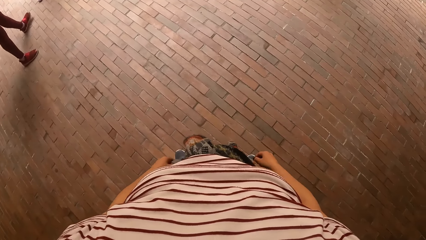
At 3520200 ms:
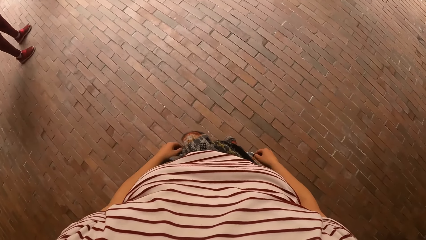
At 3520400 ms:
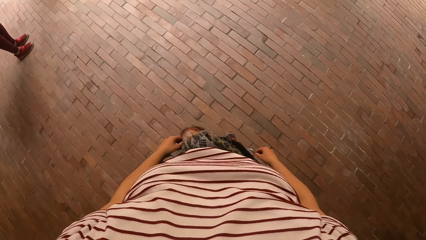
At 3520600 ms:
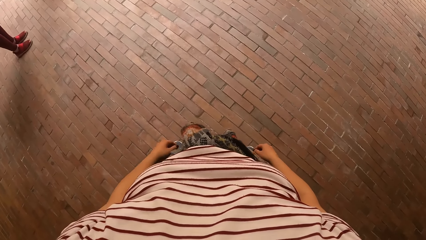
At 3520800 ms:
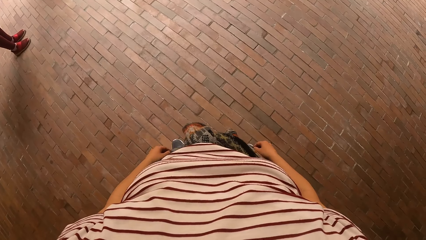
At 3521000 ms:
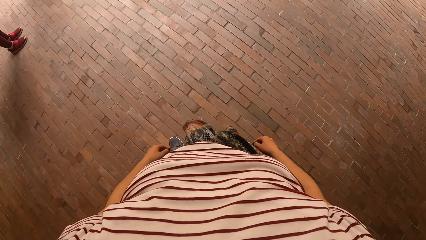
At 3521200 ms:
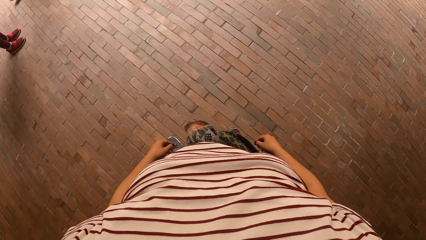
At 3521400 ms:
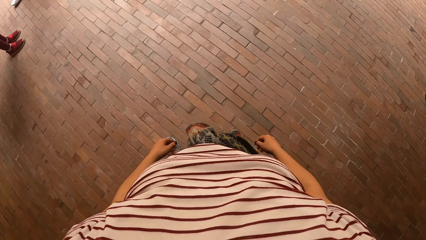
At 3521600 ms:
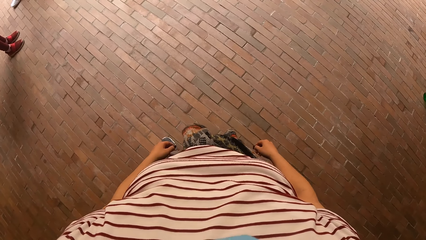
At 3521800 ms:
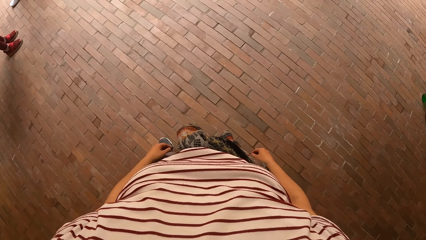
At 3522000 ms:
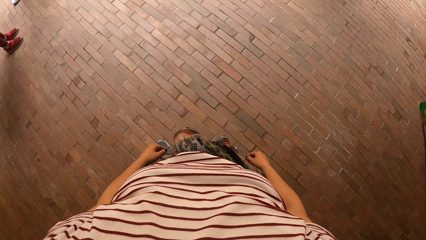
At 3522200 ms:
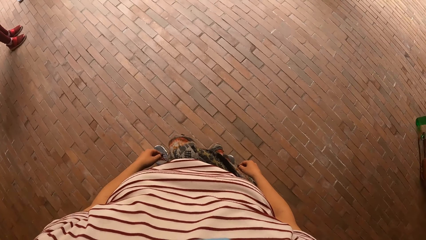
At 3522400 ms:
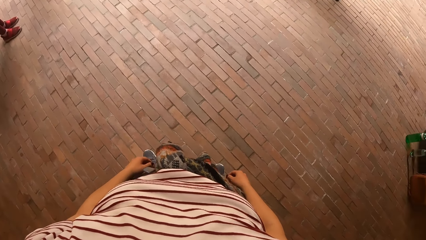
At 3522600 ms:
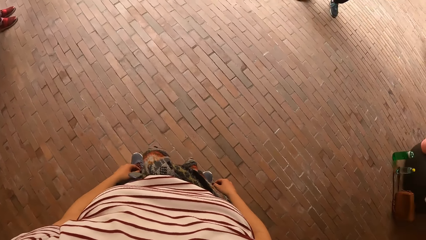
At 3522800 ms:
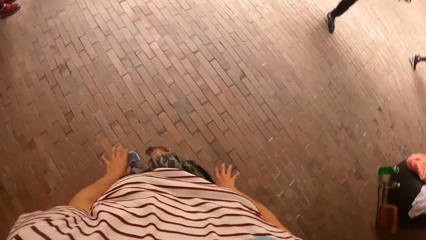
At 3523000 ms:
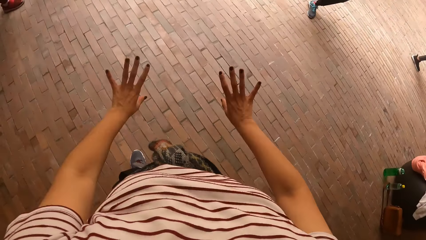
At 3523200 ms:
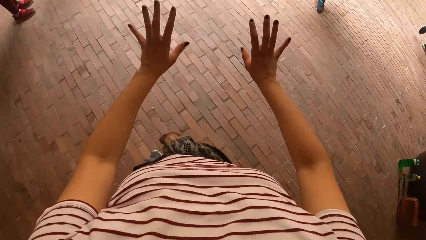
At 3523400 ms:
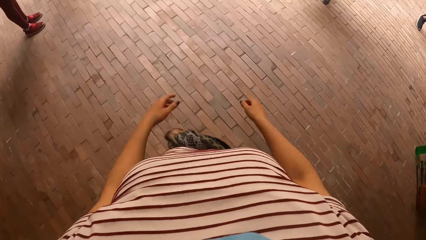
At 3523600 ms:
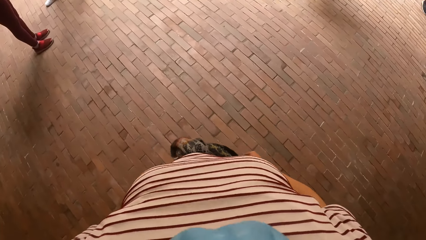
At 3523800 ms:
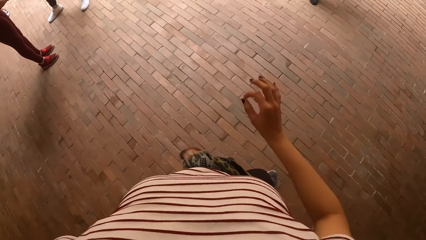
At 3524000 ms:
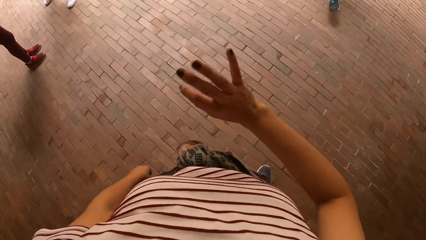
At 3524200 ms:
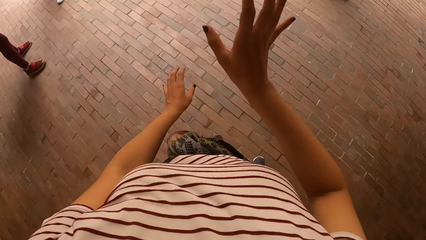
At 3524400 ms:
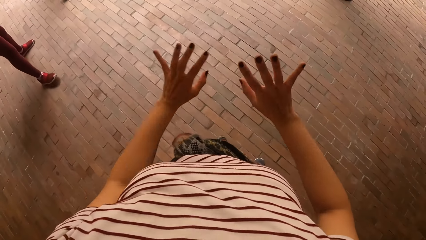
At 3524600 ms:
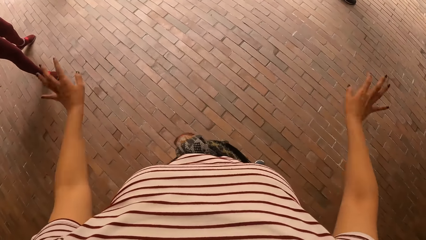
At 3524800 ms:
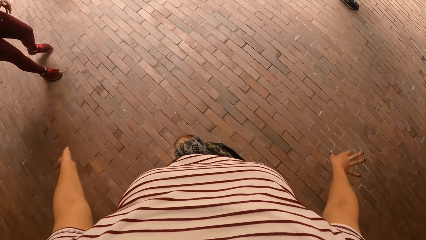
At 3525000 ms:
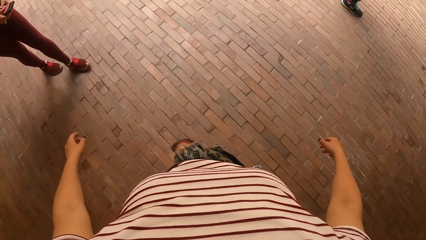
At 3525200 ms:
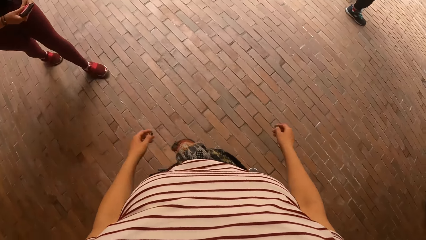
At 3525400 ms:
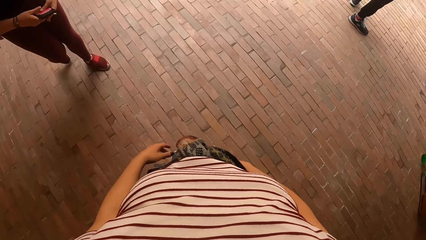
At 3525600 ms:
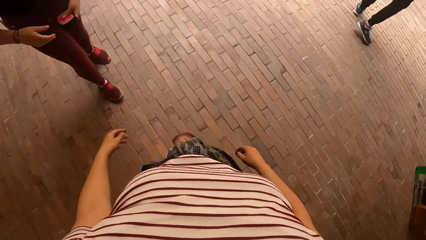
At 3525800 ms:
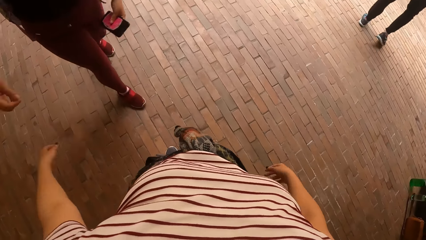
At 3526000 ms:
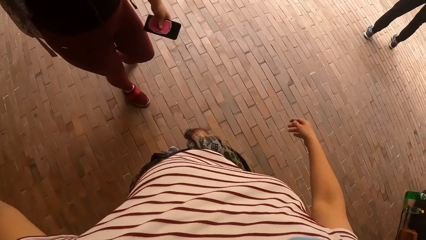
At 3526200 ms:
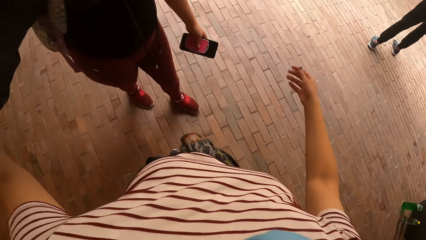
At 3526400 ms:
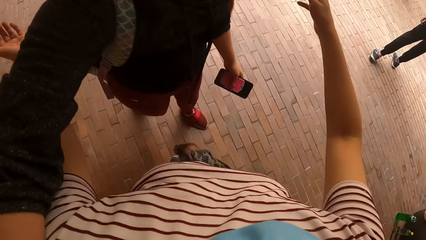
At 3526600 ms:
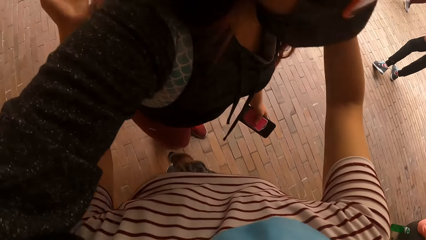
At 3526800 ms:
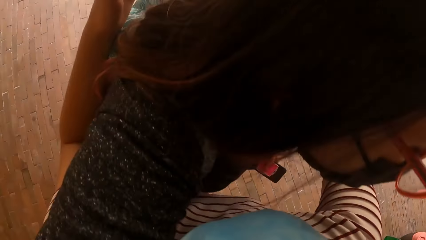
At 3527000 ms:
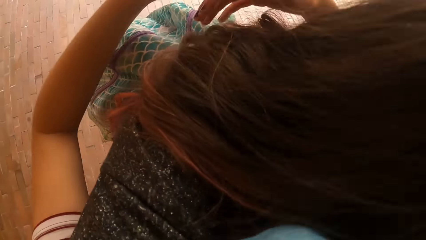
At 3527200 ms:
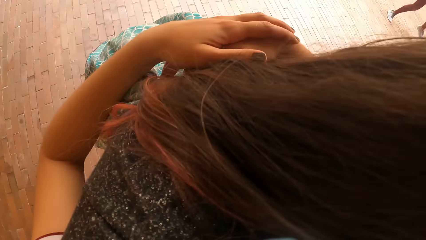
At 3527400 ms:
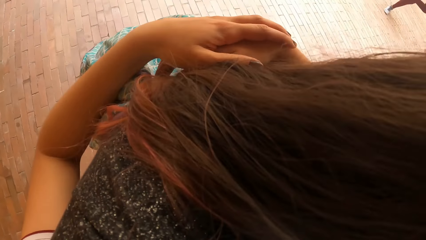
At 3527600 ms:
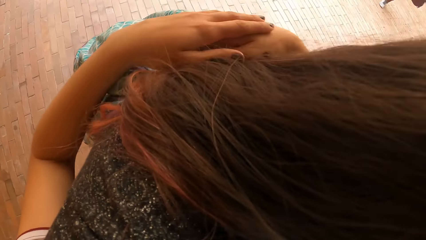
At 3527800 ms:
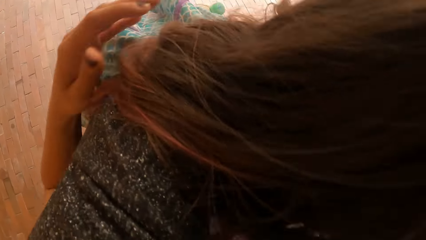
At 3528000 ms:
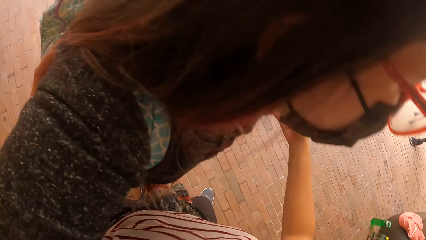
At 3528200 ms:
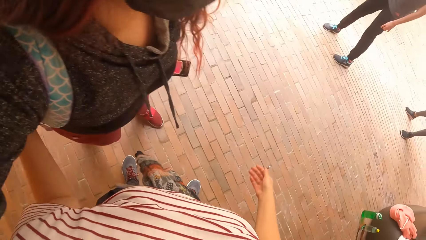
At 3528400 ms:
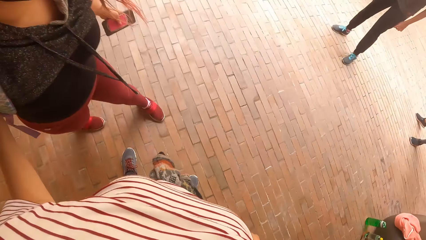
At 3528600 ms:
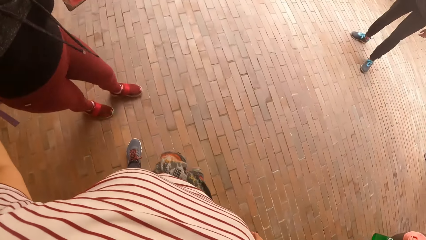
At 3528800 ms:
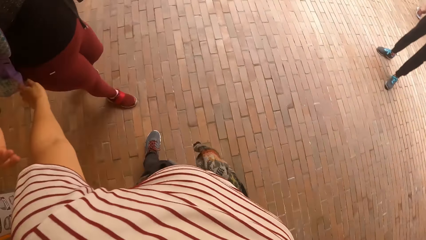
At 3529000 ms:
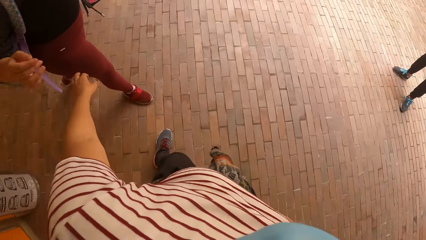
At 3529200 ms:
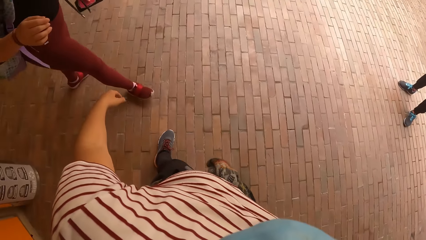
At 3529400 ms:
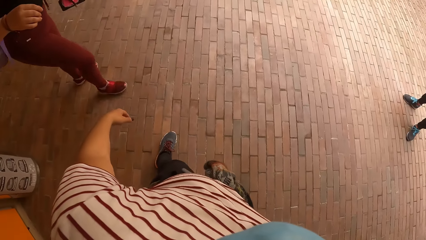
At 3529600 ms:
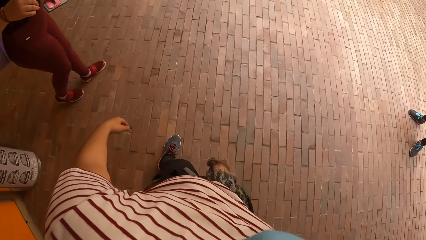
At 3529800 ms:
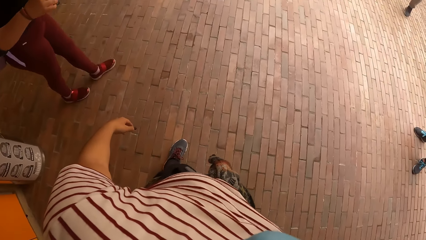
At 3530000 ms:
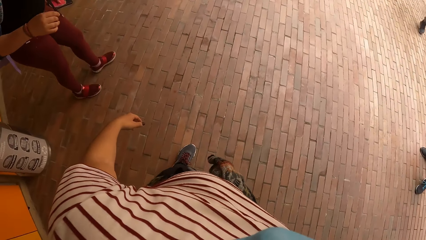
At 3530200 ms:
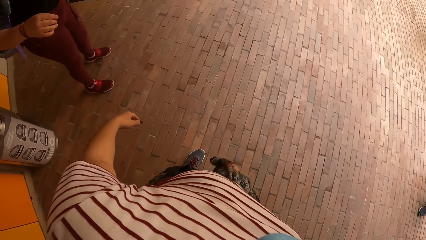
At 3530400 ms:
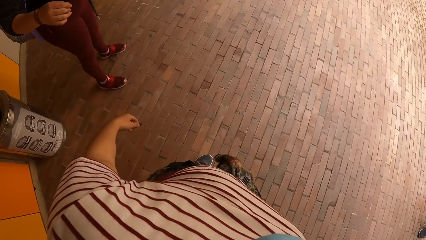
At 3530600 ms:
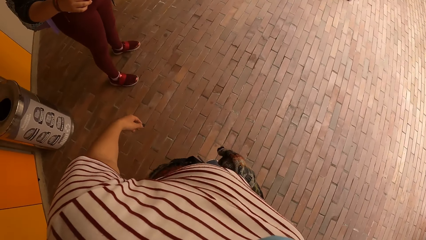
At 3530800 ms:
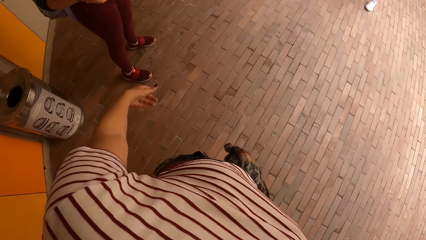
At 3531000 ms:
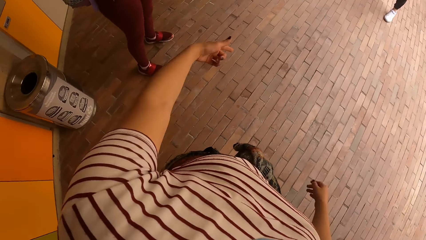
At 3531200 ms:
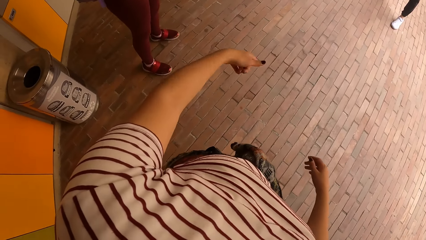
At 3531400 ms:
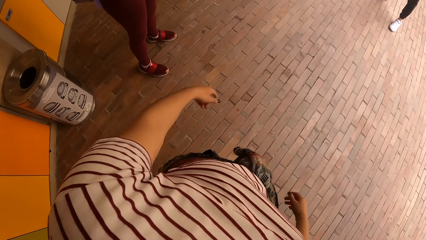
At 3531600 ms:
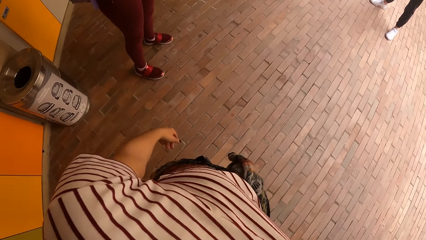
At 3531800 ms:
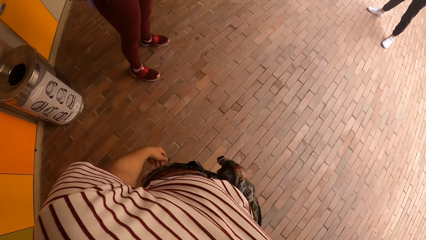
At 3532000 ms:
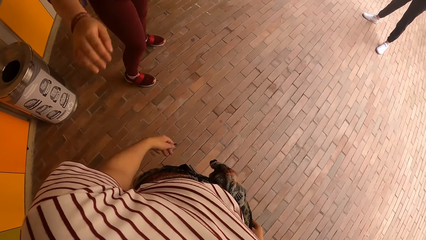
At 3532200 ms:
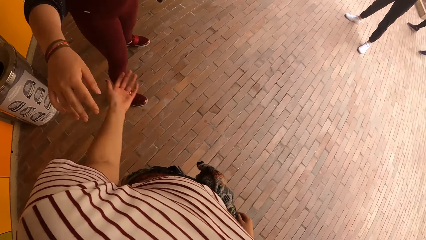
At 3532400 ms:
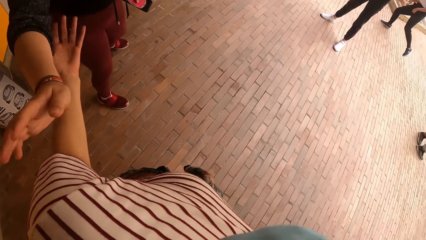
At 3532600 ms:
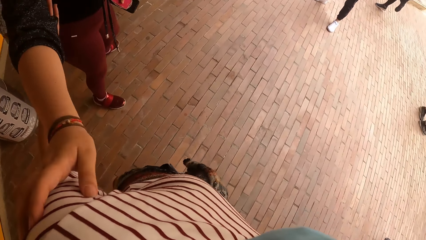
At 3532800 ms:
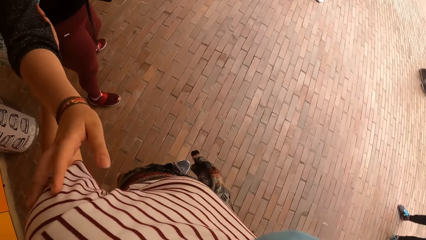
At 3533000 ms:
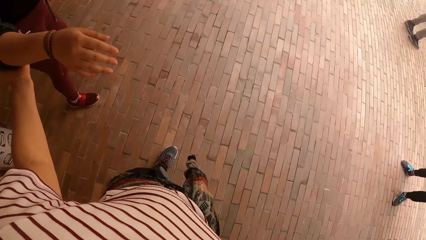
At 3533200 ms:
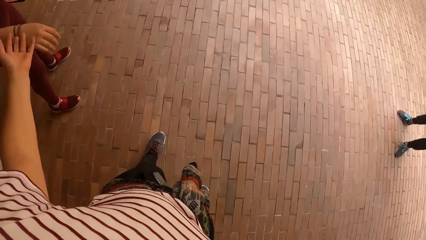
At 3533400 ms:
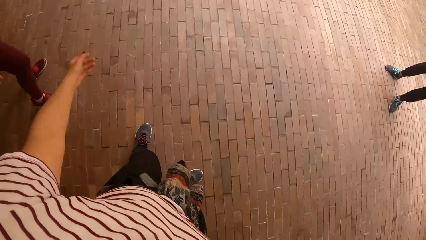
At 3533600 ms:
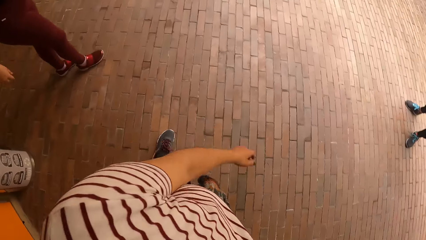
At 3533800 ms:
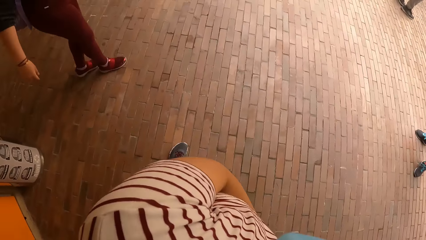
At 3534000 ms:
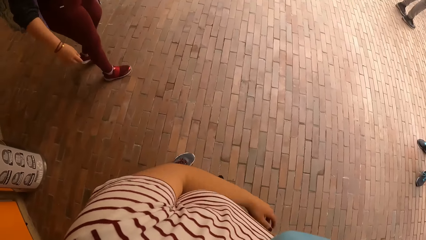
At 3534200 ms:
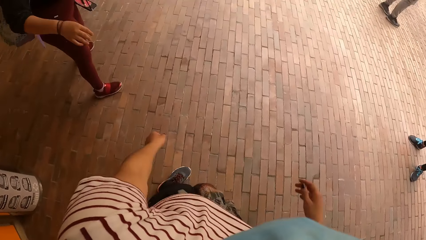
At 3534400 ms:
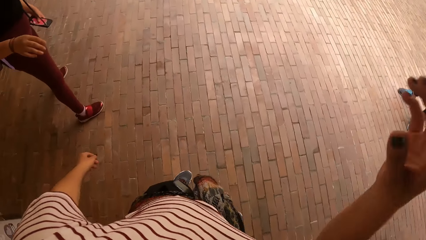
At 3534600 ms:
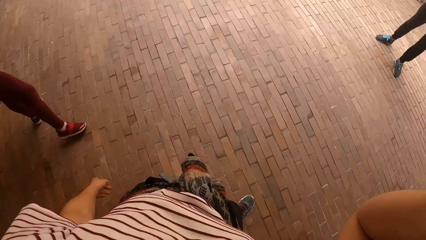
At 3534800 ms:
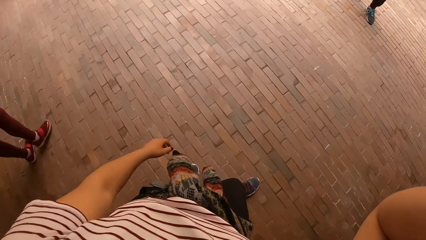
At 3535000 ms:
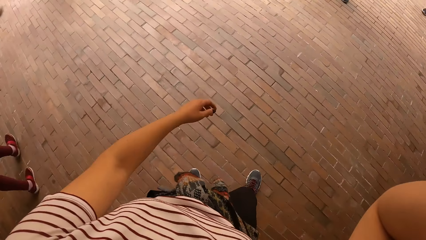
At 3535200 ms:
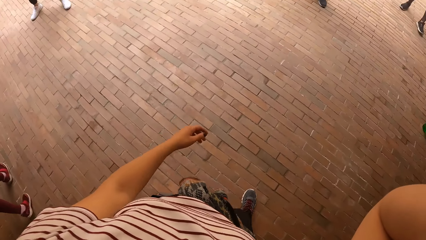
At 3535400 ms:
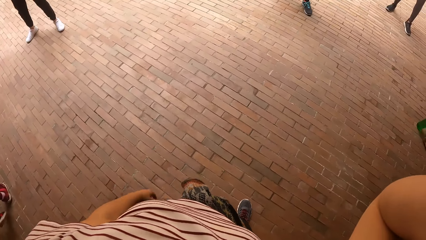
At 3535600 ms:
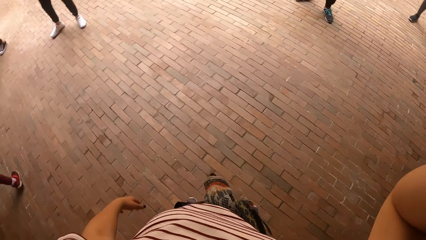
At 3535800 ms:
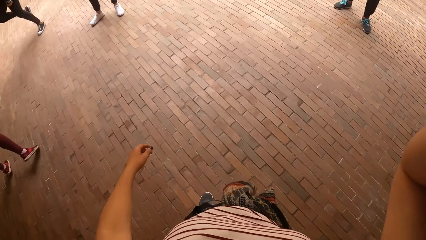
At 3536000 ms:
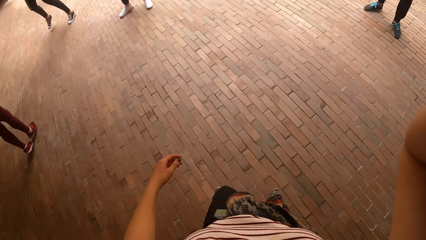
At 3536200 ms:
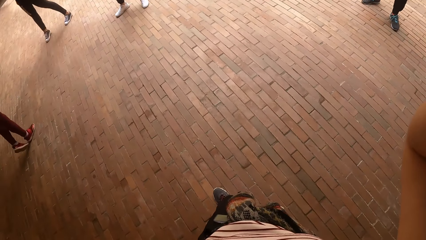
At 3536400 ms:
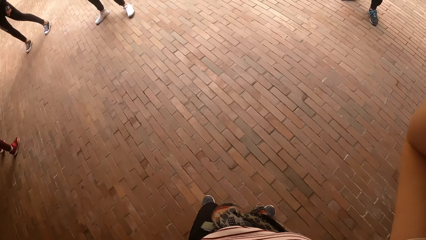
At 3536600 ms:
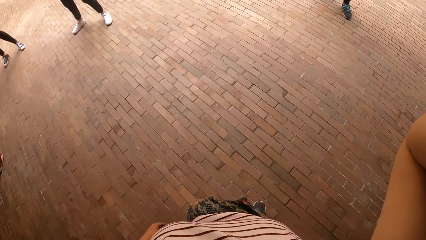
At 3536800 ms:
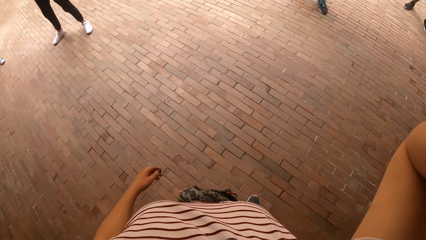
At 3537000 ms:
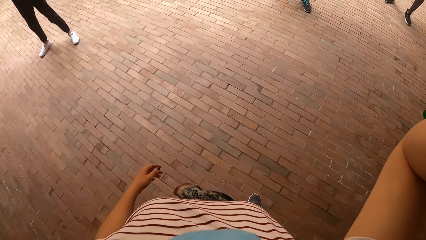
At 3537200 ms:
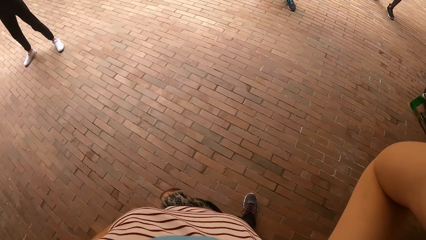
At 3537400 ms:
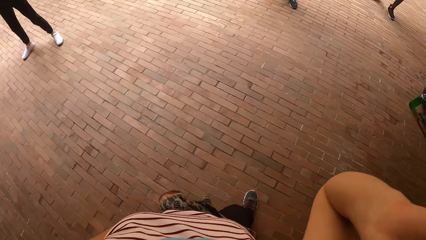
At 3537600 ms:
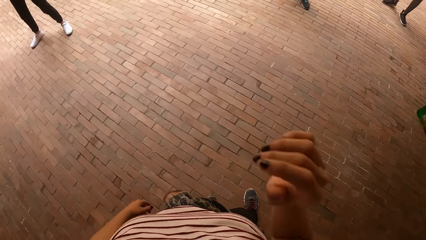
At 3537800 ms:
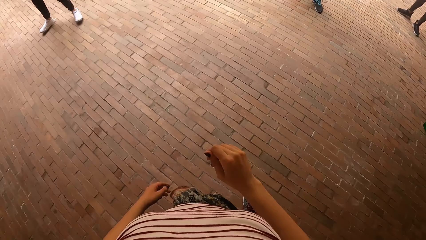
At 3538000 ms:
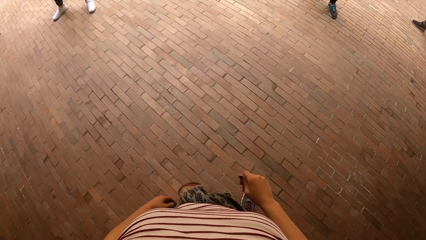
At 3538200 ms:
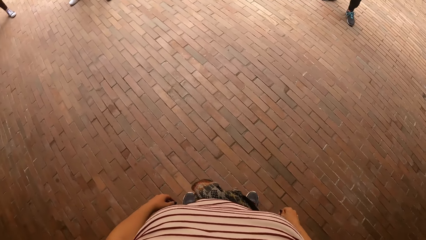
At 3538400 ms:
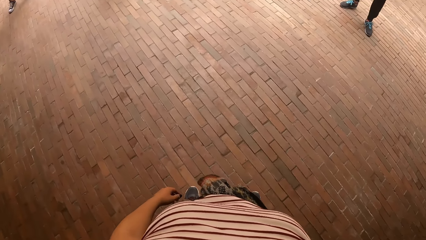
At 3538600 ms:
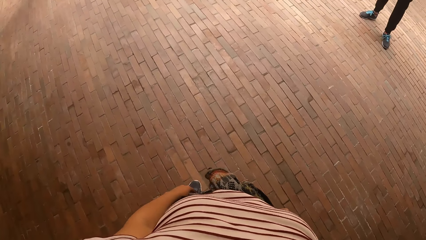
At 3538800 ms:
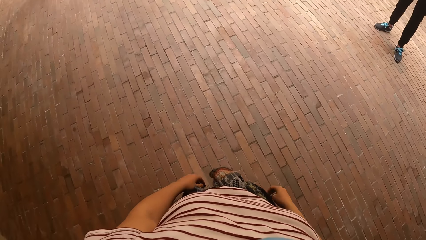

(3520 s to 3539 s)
The camera wearer spreads hands. A woman walks towards the camera wearer. Another woman holds a phone with both hands. The other woman holds the phone with her left hand. The camera wearer hugs the other woman. She looks around. She touches the other woman with her left hand. The other woman touches the camera wearer with her right hand. The camera wearer holds the other woman. She looks around. She touches her hair with her right hand.
